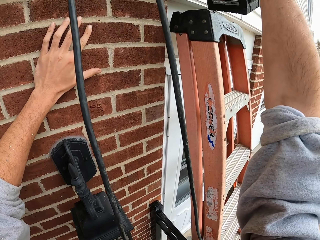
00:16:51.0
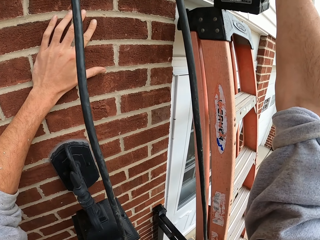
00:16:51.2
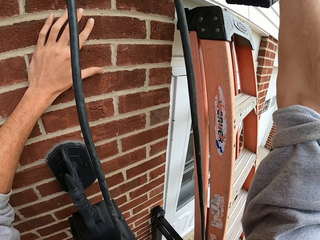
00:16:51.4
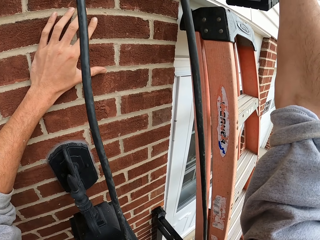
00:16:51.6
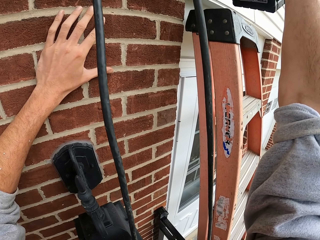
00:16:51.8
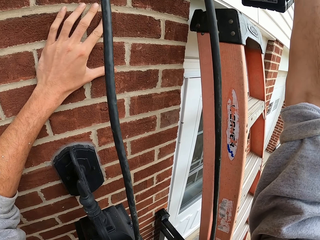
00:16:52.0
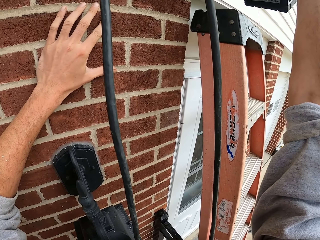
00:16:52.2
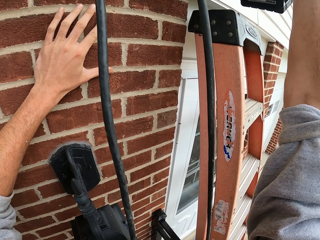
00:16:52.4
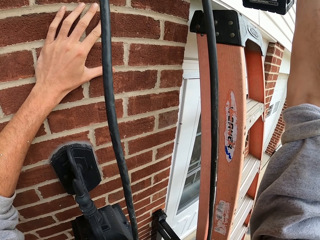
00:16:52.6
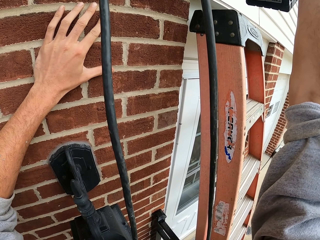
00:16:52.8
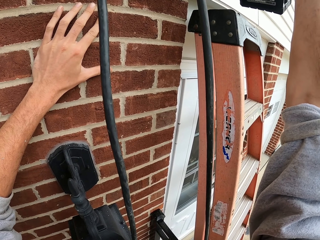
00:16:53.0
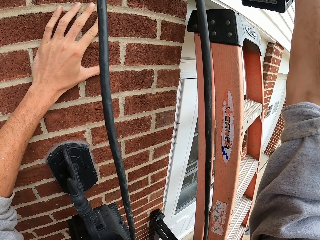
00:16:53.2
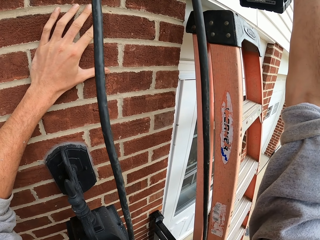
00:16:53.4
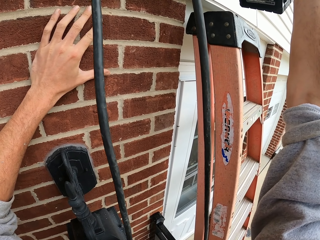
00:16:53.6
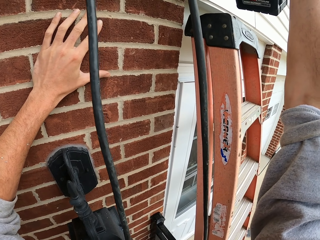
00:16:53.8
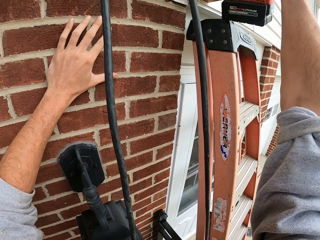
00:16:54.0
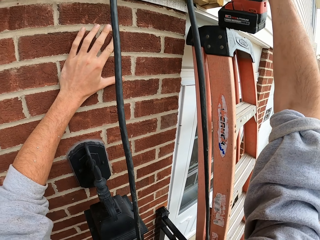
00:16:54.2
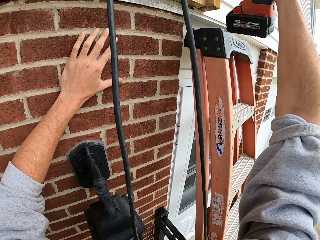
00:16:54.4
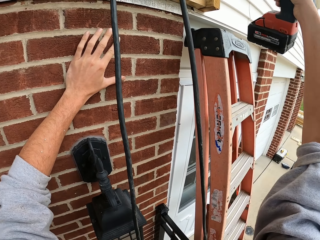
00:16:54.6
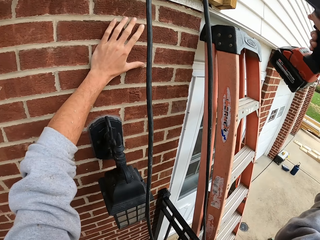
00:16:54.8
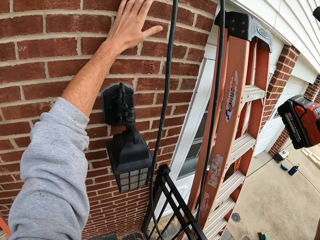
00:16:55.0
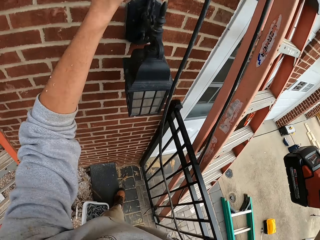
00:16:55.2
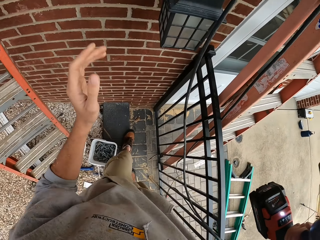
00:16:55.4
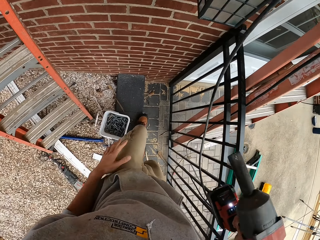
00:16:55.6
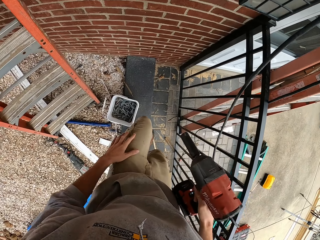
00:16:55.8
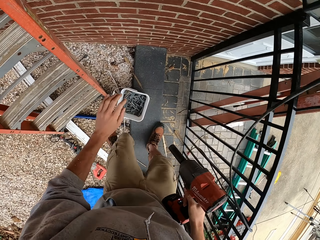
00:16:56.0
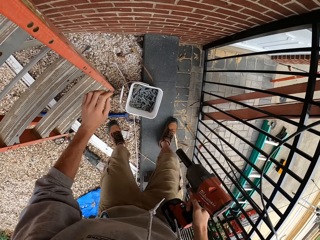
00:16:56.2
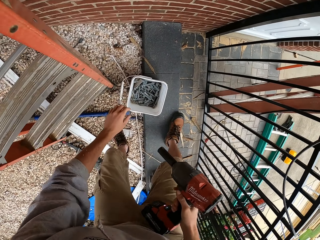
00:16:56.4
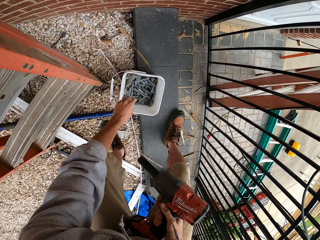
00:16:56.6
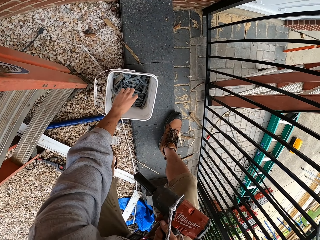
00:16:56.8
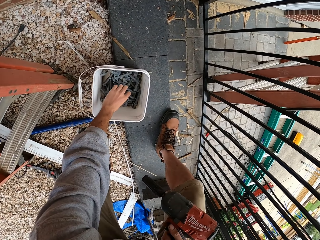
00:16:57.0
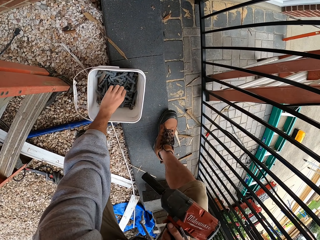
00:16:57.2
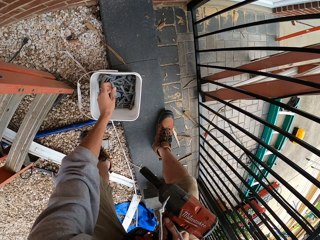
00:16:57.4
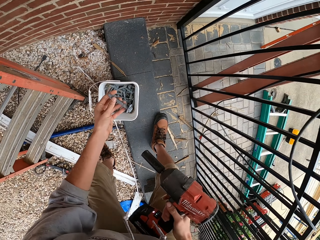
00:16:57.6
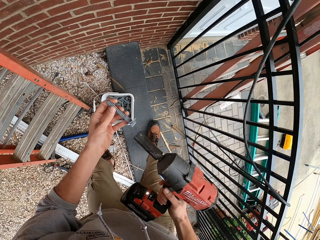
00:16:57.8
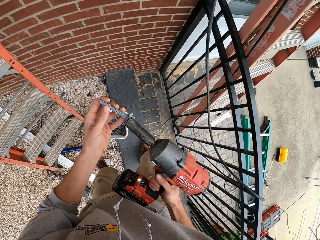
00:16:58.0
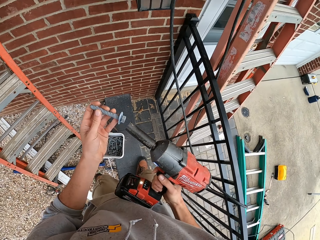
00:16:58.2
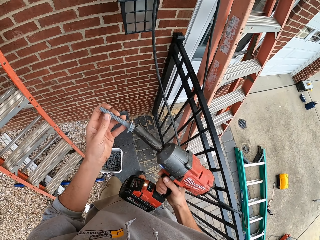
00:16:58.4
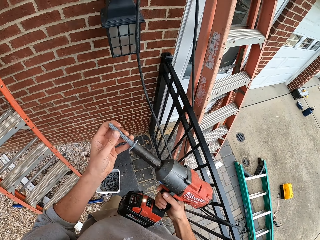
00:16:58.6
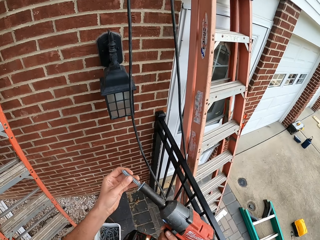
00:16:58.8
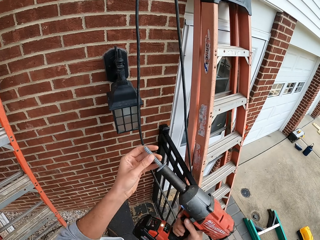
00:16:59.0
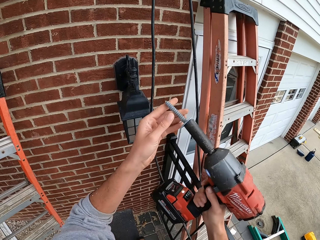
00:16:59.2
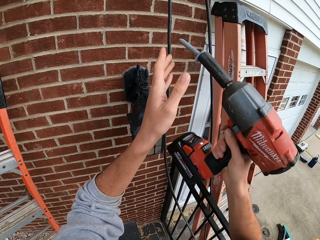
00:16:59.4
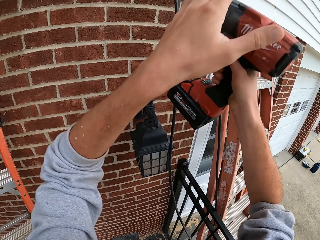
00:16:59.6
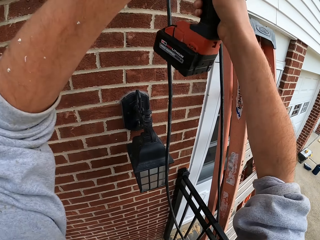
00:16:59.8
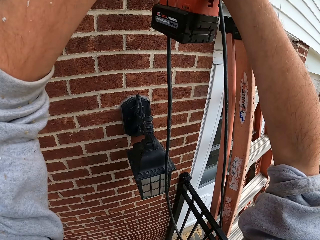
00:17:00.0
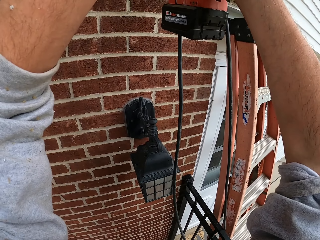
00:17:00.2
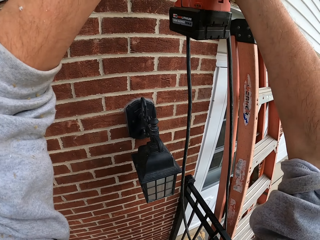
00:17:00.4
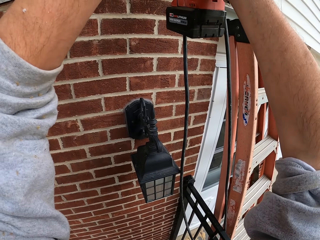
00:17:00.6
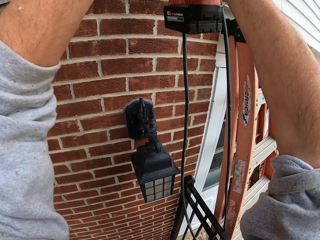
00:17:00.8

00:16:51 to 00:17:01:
The camera wearer tightens the bolt. They pick up a screw from the container. They place the screw in the drill machine. They drill the screw with the drill machine to the wood on the wall.

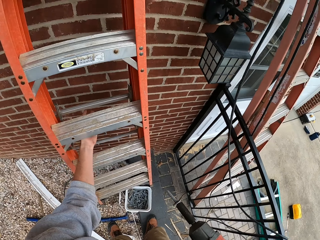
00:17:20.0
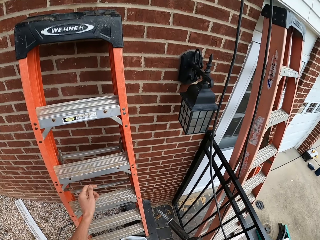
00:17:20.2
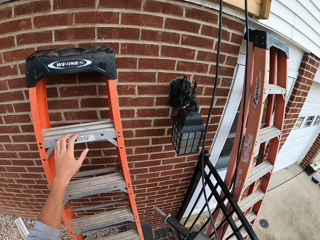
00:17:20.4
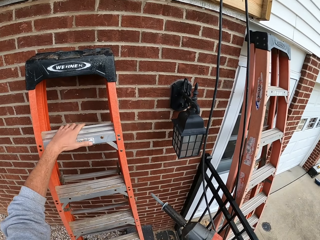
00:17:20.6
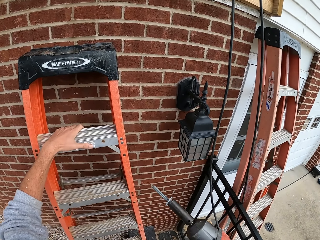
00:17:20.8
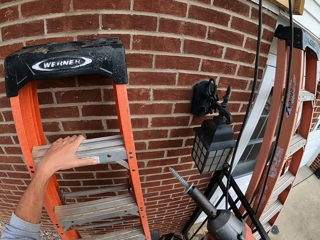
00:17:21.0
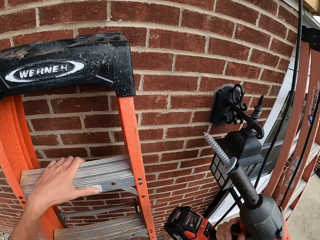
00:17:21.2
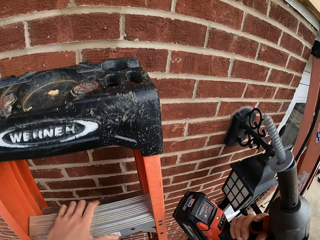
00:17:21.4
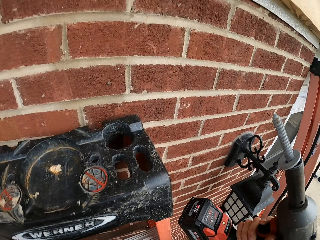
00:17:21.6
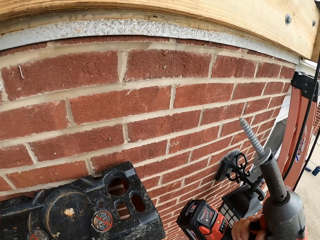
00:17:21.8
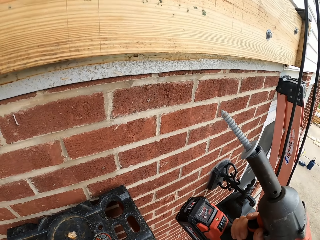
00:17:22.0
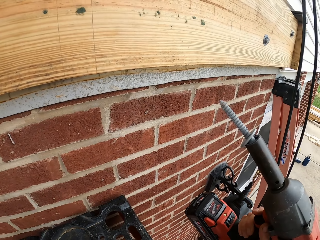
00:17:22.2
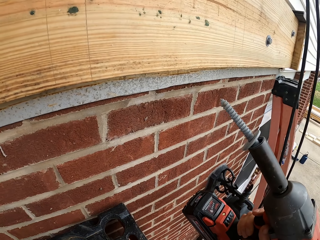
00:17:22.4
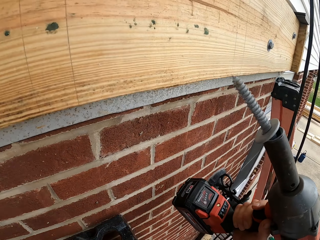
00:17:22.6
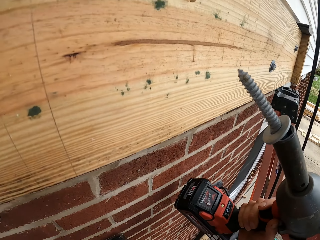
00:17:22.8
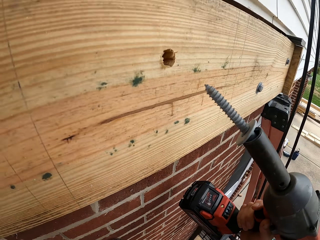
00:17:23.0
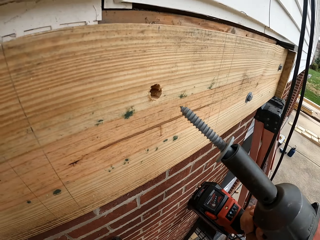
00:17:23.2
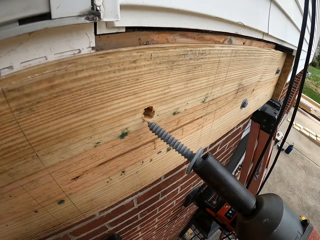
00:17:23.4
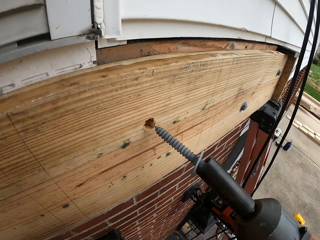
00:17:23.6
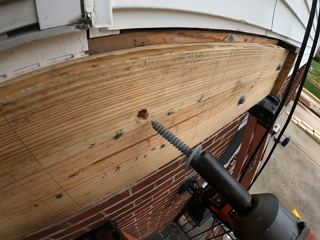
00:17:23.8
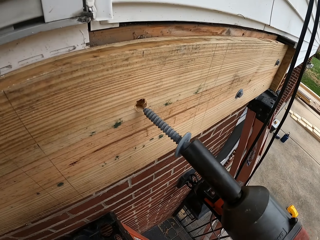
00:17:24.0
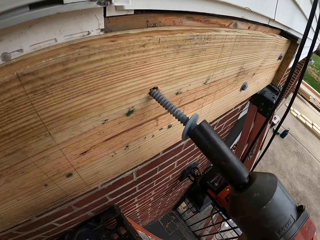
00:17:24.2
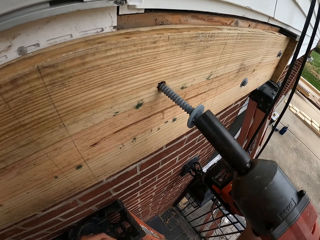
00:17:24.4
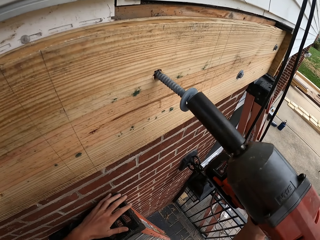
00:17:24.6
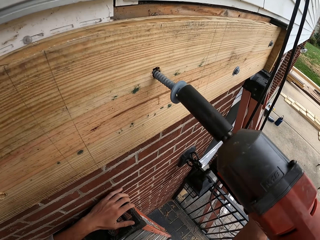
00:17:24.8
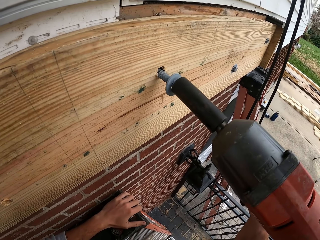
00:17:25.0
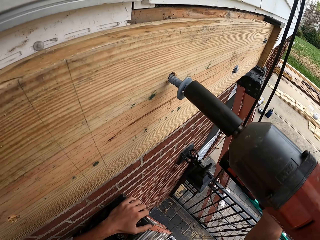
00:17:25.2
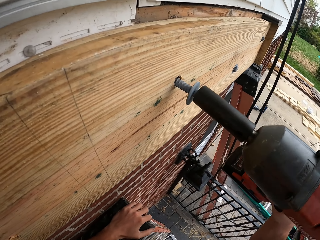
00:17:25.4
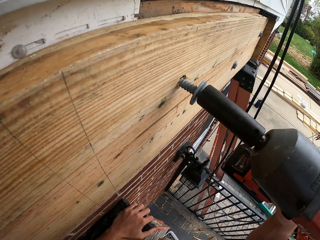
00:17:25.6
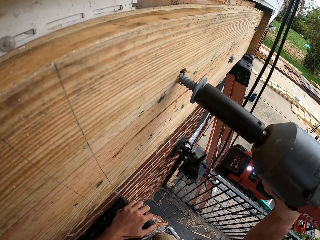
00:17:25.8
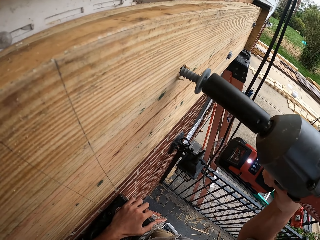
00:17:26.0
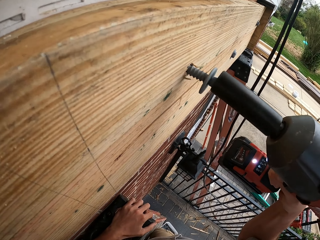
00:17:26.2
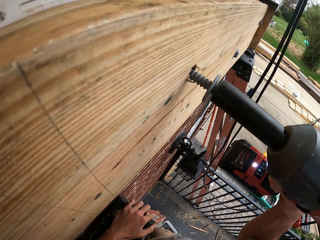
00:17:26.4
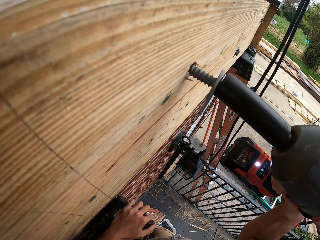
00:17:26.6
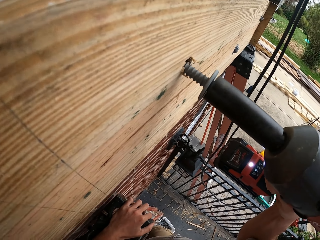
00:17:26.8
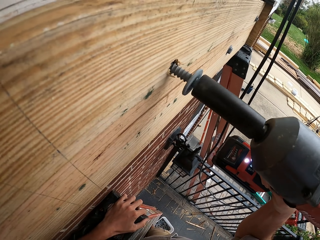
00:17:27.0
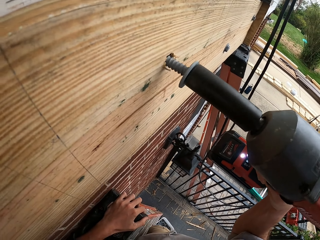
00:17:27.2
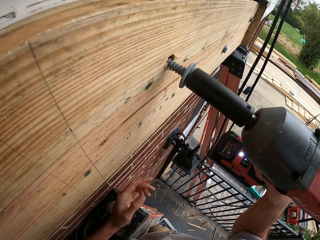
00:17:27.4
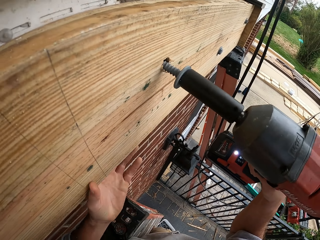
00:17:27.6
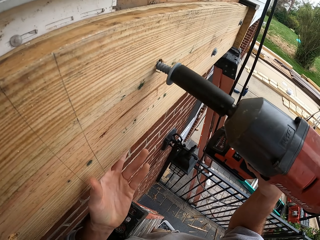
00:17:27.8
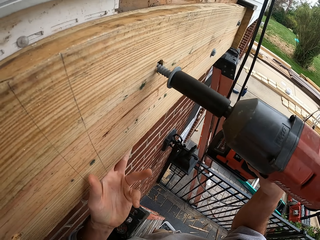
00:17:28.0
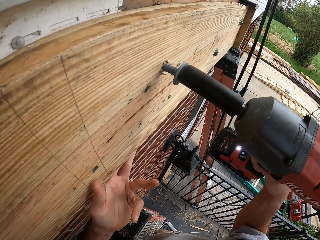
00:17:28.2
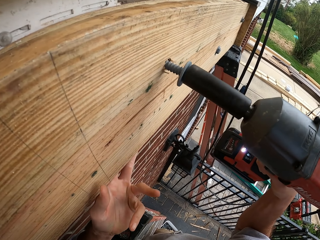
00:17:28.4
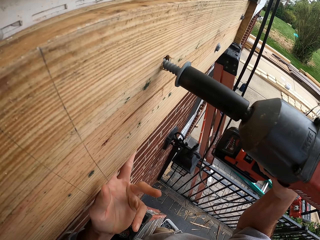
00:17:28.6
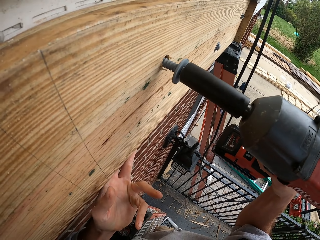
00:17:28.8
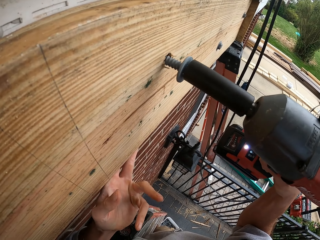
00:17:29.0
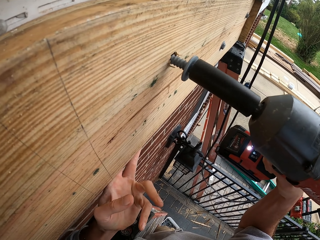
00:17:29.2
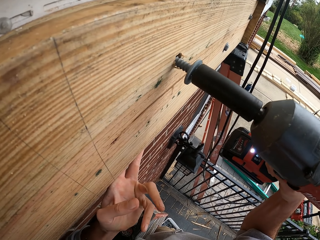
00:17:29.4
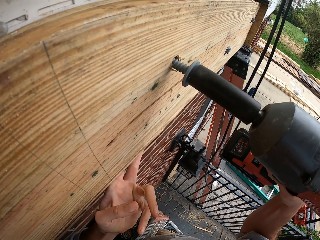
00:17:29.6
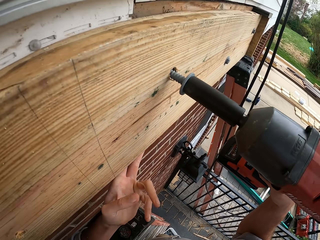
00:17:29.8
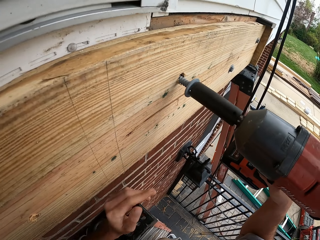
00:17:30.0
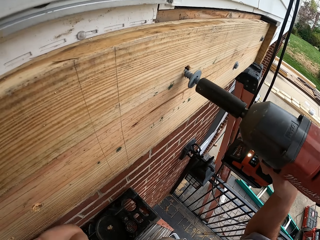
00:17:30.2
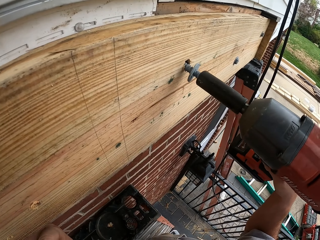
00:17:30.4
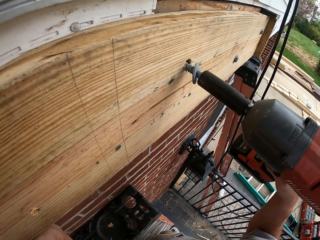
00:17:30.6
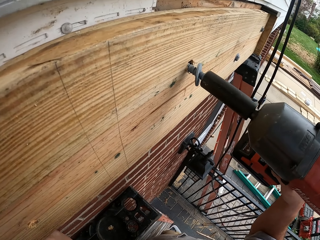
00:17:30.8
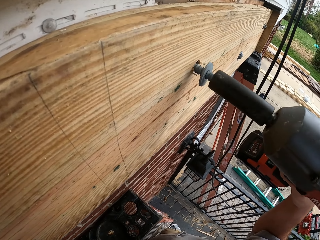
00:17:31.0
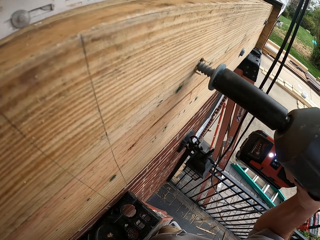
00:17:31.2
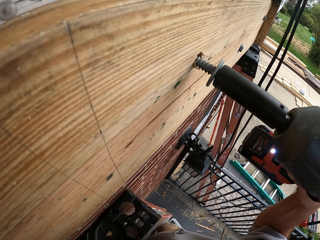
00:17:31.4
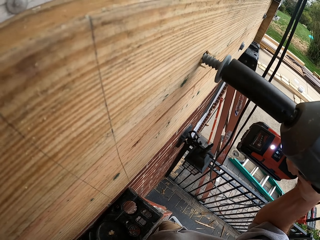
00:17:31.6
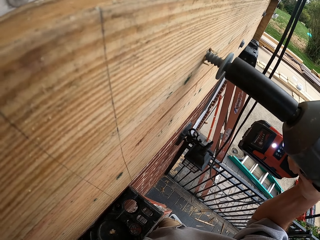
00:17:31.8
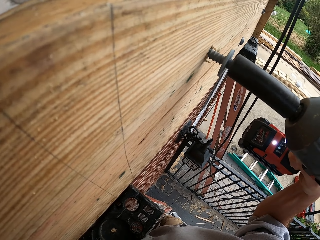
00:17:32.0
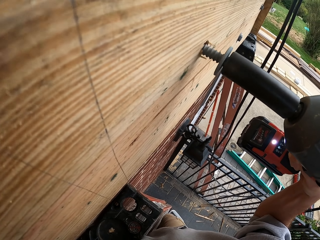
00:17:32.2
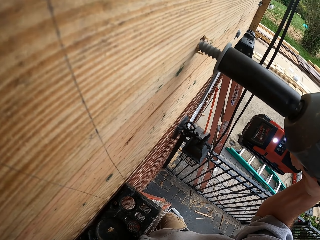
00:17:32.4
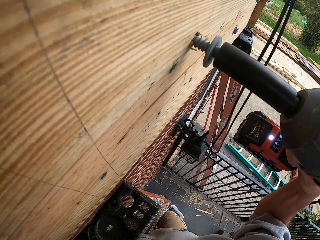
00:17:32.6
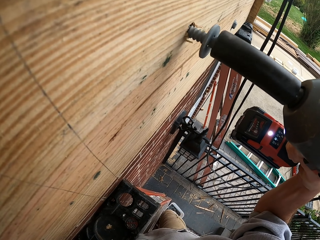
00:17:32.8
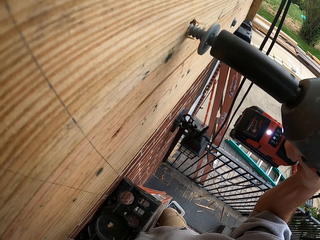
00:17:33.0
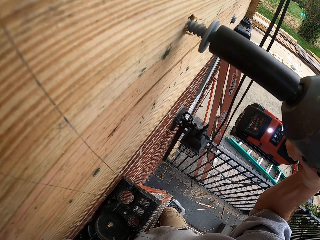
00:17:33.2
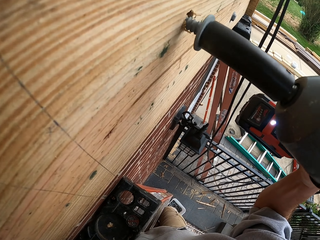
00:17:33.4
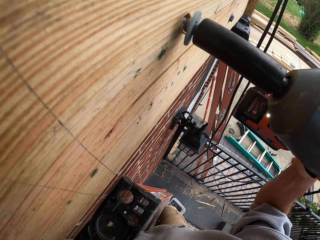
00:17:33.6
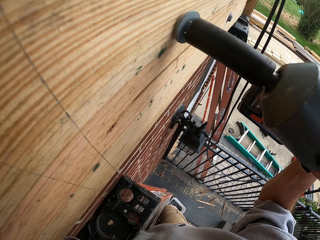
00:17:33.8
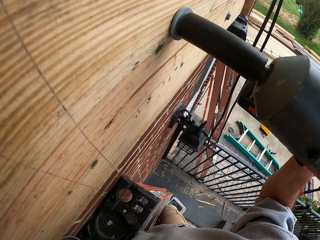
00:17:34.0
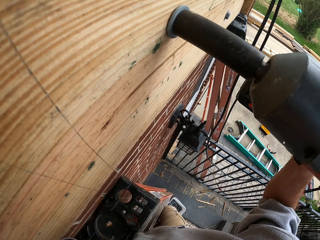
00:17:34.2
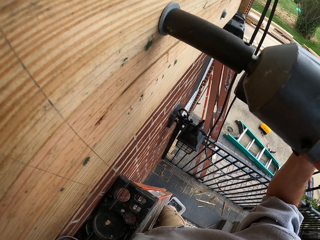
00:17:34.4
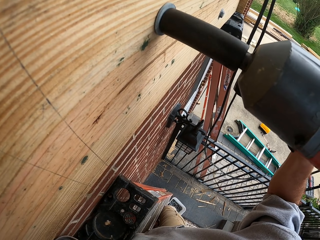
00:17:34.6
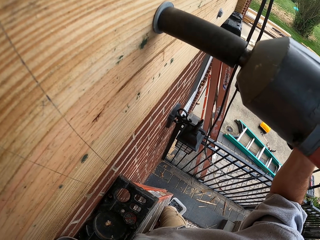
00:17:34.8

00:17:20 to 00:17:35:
The camera wearer climbs the ladder on the wall. They drill the screw with the drill machine to the wood on the wall.
